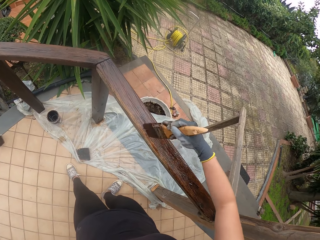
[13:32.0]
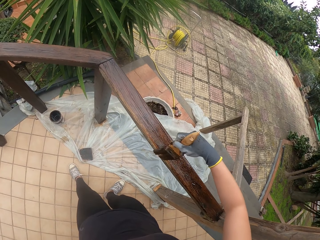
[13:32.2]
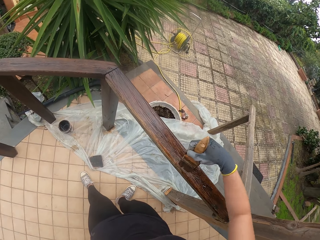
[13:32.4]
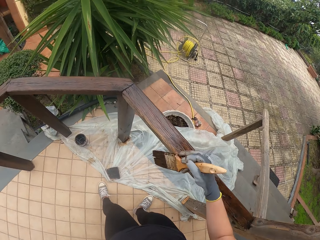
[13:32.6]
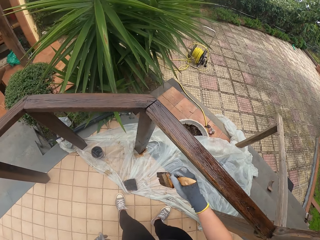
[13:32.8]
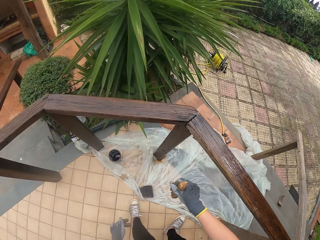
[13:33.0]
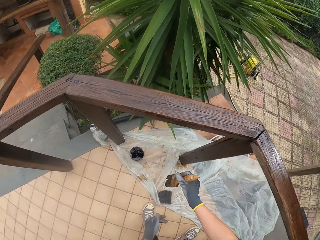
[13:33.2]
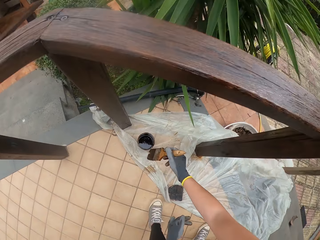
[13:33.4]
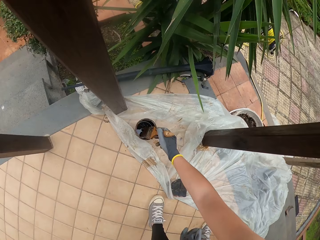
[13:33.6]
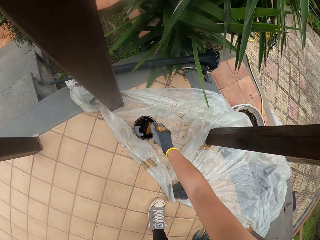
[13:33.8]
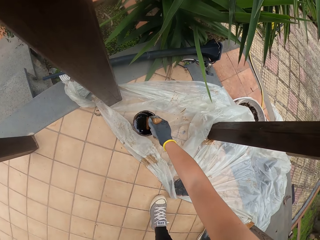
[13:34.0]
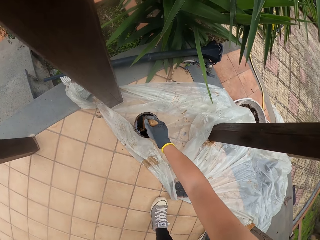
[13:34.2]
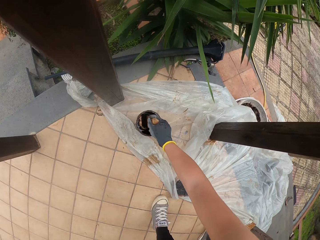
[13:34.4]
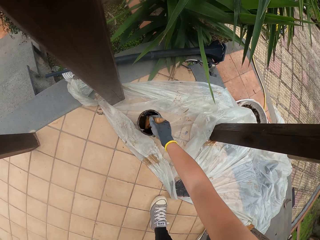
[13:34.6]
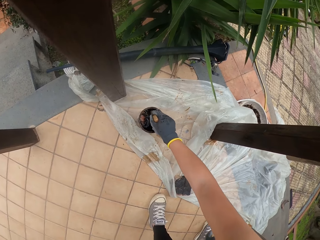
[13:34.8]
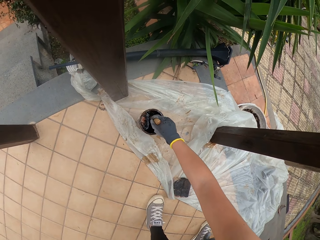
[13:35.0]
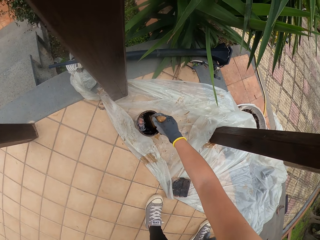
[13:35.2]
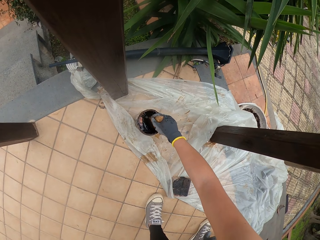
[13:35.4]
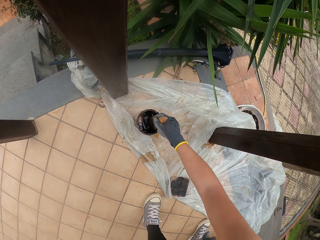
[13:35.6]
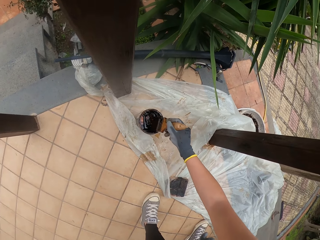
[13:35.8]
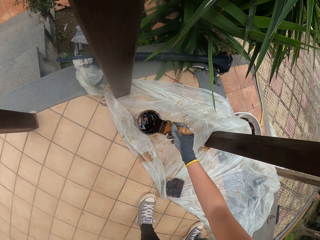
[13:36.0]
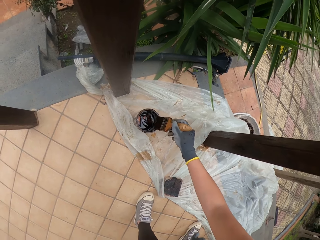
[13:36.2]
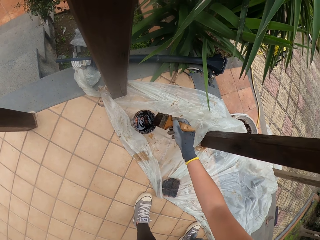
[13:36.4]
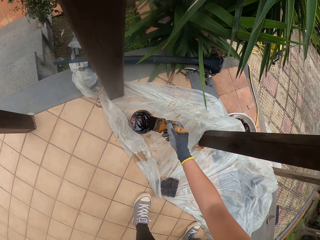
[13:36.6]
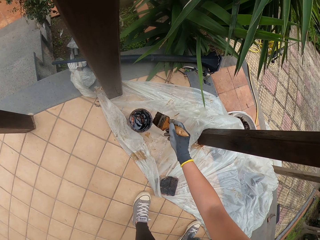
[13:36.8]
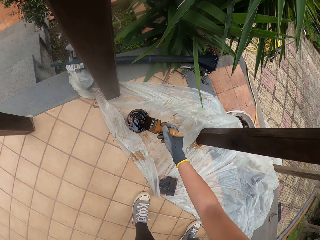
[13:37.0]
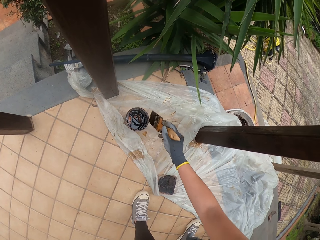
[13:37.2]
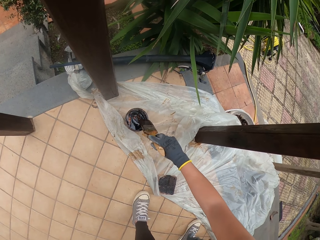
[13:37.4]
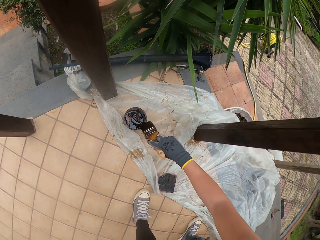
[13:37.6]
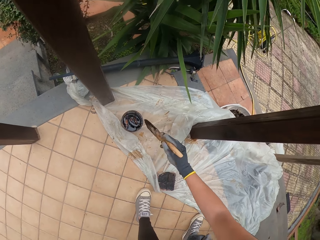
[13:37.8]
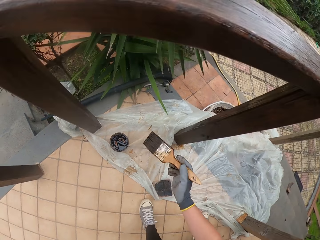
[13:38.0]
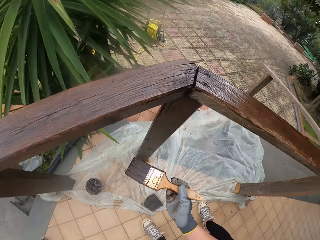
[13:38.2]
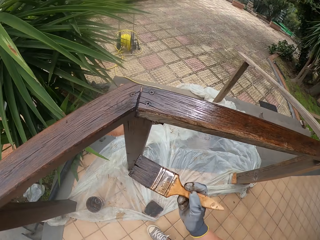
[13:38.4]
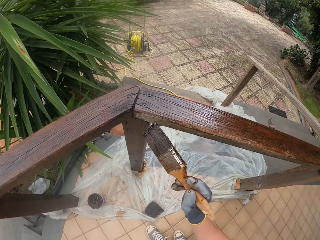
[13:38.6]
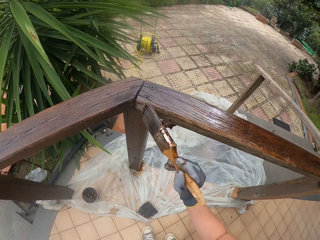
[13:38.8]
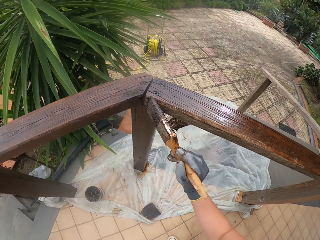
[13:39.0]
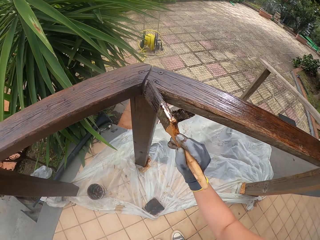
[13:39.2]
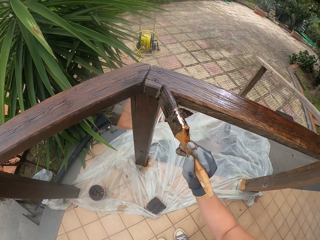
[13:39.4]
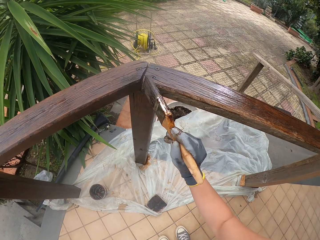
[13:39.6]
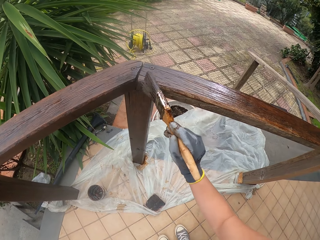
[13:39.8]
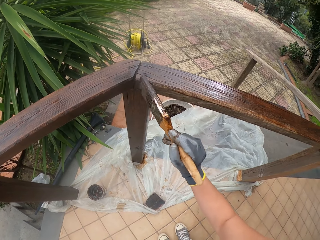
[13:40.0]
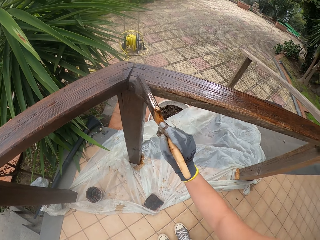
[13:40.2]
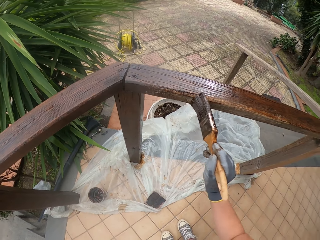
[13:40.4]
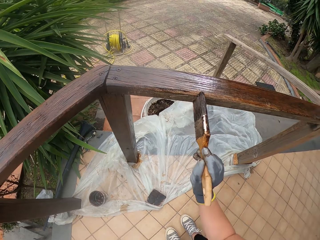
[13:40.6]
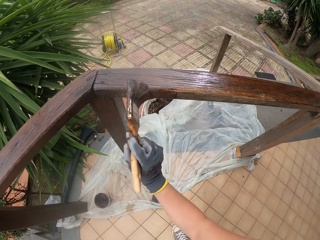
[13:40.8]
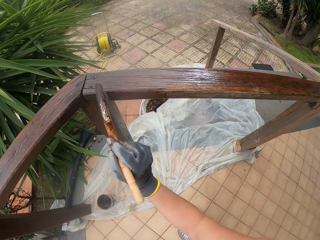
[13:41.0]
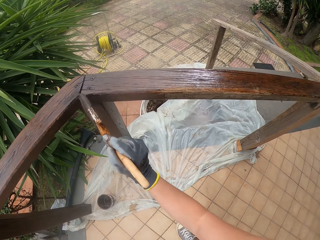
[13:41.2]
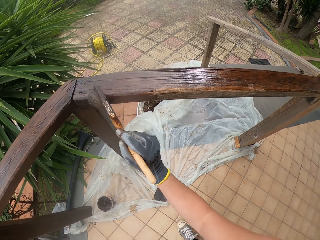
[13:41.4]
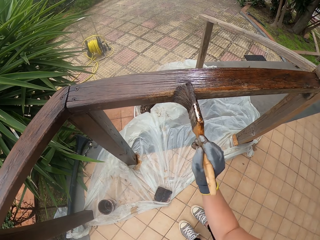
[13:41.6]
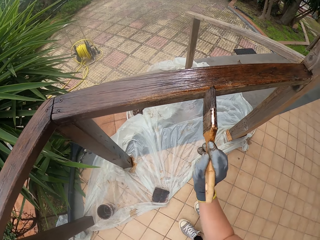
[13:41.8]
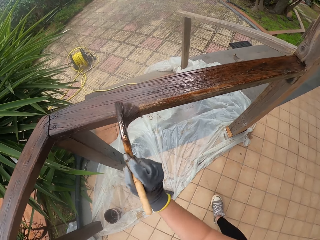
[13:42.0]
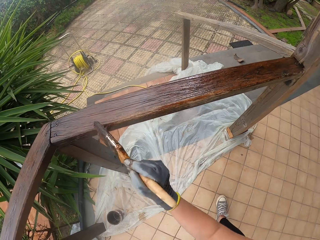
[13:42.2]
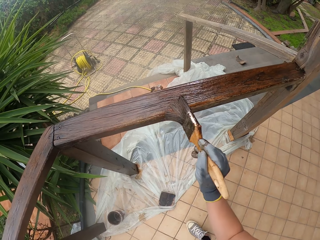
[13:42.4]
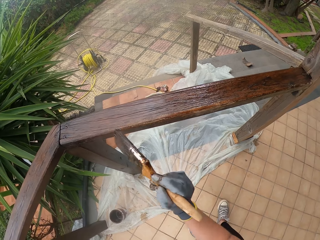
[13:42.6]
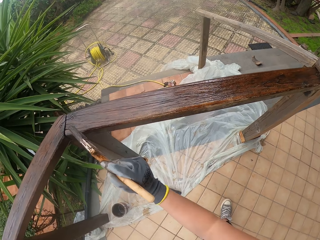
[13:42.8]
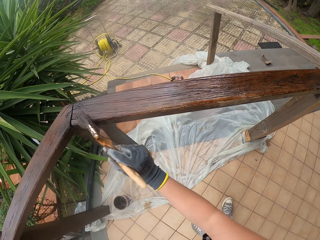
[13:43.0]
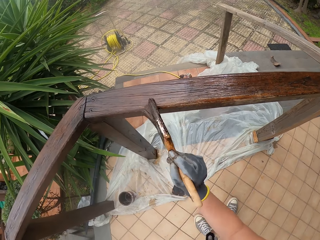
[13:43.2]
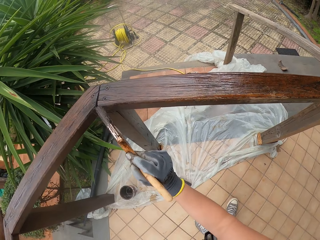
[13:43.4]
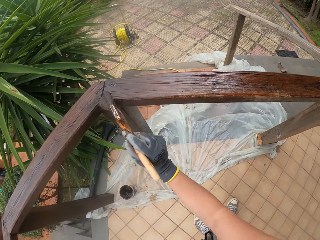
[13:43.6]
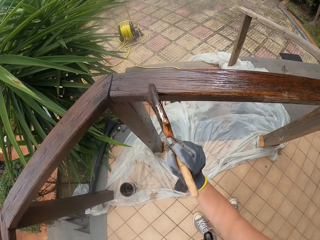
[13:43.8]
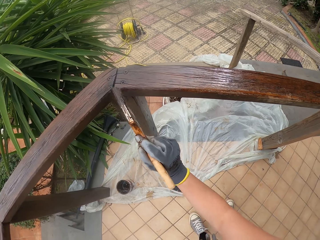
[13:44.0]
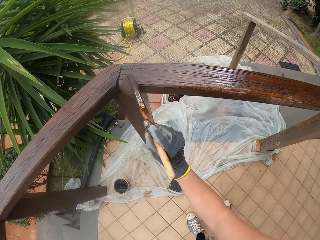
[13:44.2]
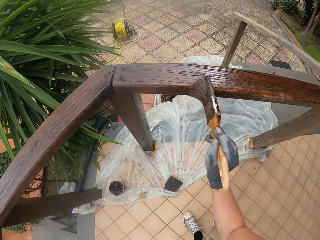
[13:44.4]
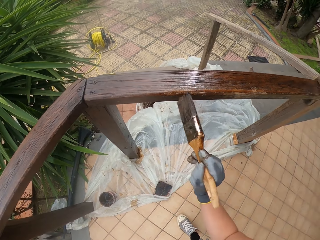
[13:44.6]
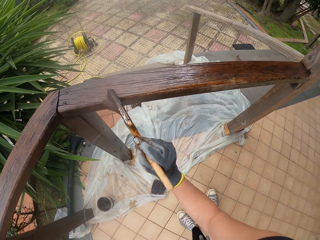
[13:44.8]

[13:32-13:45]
The camera wearer dips the paint brush into the paint. They wipe the paint brush. They paint the post. They paint the wooden railings.

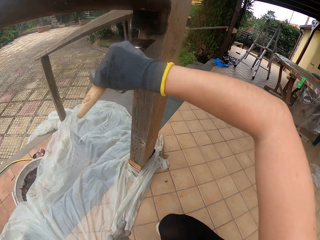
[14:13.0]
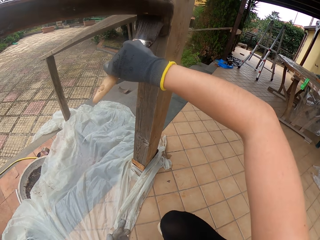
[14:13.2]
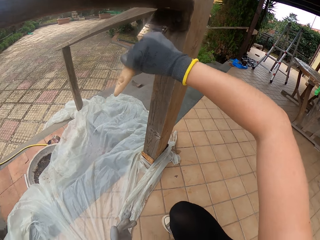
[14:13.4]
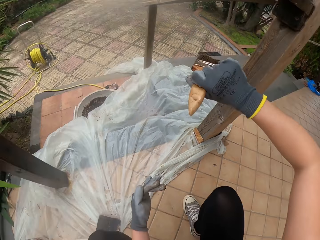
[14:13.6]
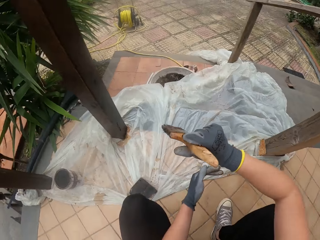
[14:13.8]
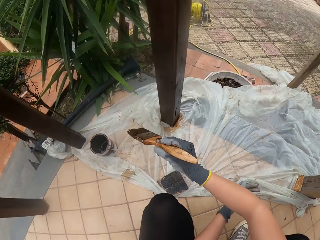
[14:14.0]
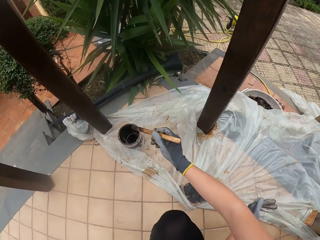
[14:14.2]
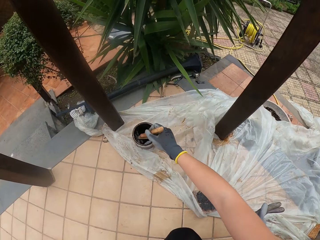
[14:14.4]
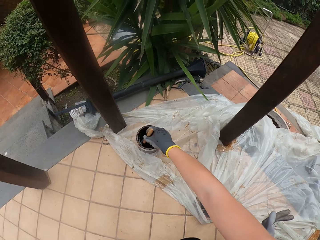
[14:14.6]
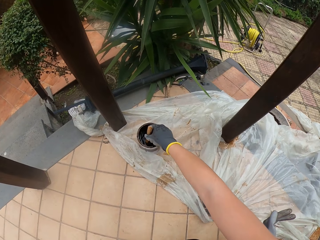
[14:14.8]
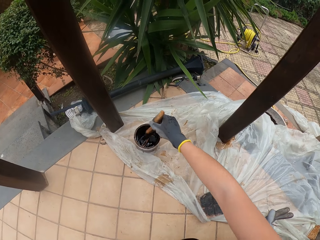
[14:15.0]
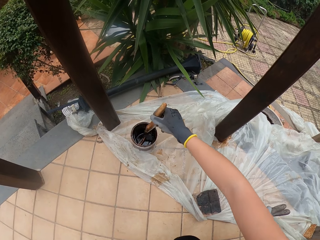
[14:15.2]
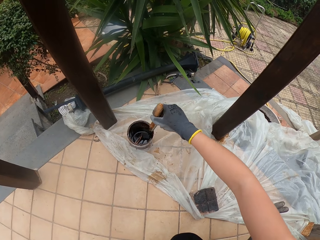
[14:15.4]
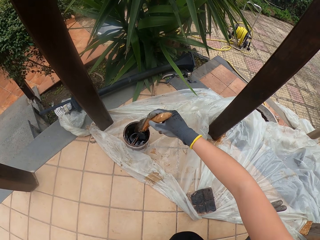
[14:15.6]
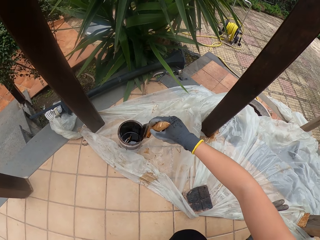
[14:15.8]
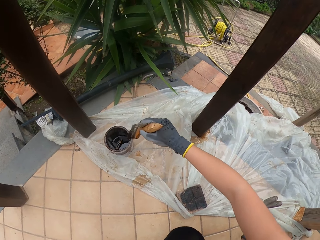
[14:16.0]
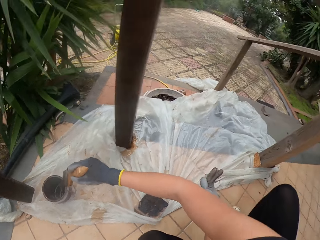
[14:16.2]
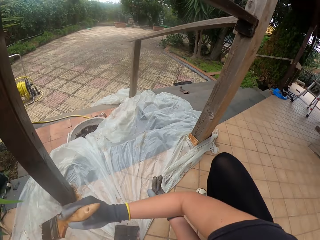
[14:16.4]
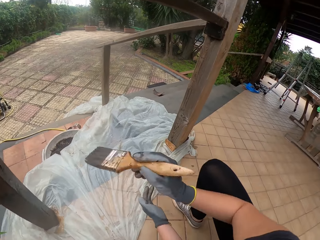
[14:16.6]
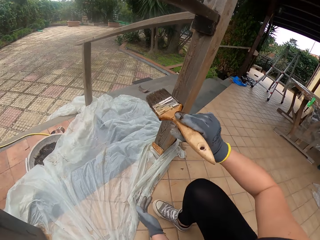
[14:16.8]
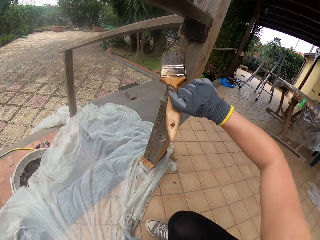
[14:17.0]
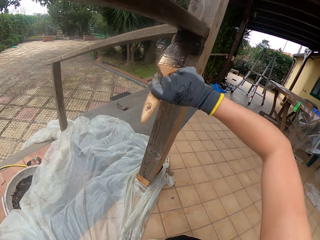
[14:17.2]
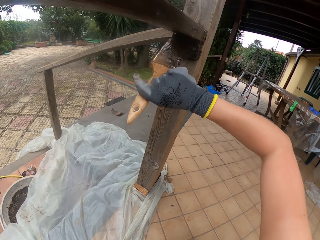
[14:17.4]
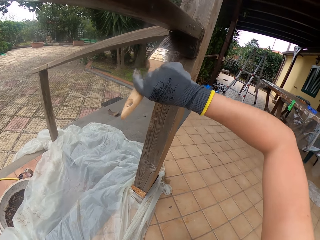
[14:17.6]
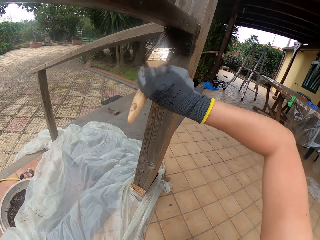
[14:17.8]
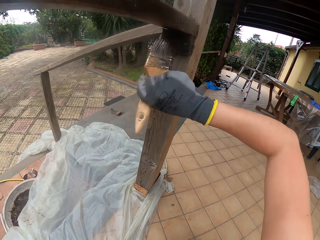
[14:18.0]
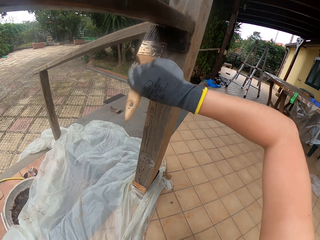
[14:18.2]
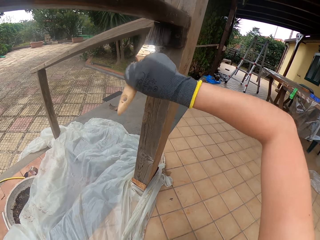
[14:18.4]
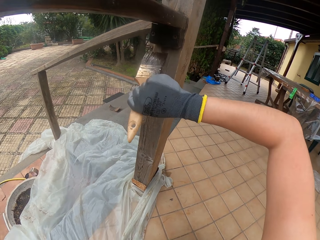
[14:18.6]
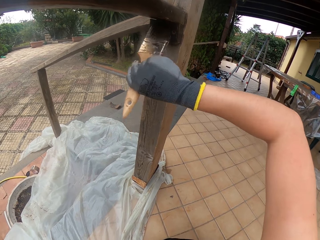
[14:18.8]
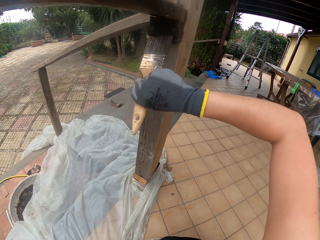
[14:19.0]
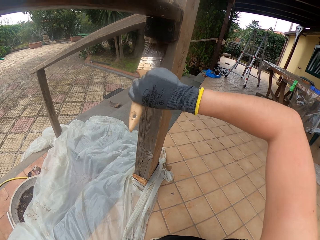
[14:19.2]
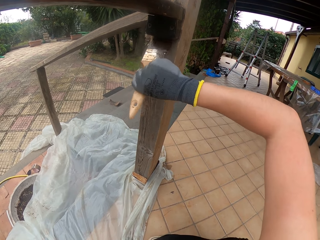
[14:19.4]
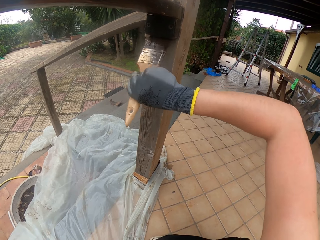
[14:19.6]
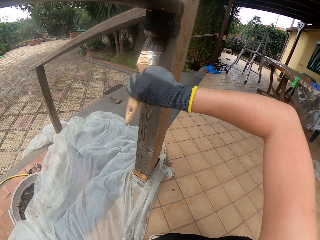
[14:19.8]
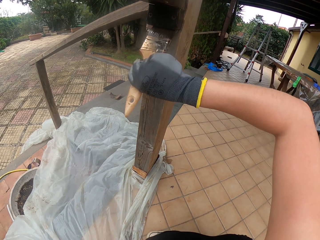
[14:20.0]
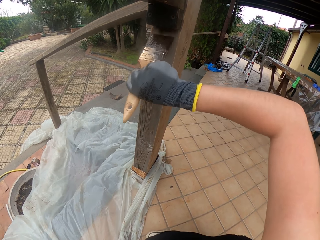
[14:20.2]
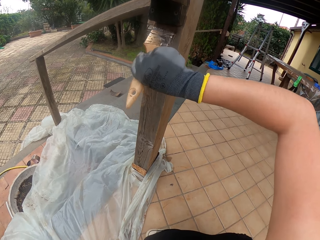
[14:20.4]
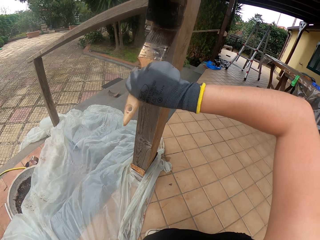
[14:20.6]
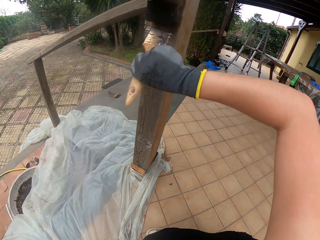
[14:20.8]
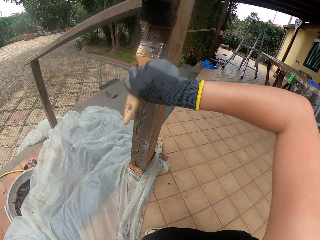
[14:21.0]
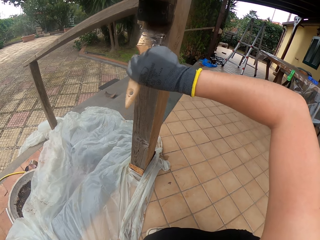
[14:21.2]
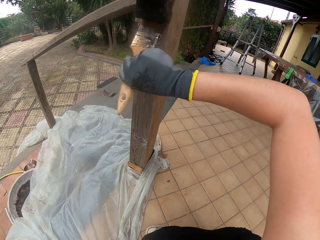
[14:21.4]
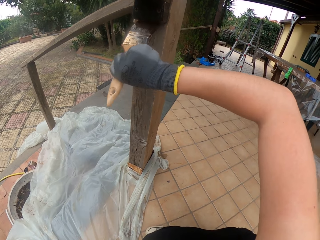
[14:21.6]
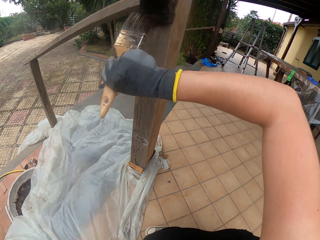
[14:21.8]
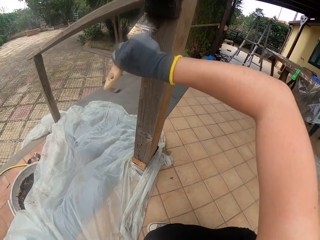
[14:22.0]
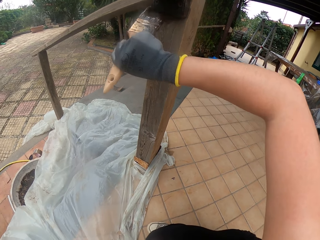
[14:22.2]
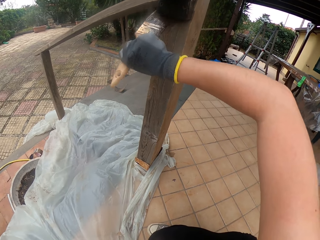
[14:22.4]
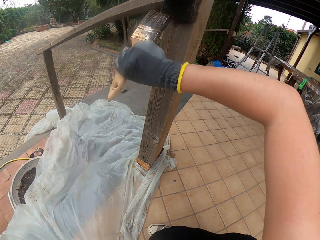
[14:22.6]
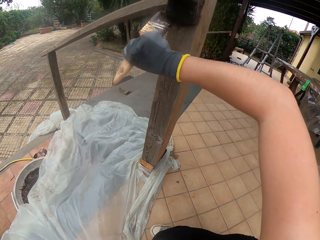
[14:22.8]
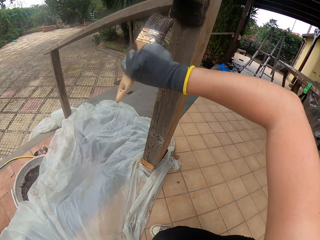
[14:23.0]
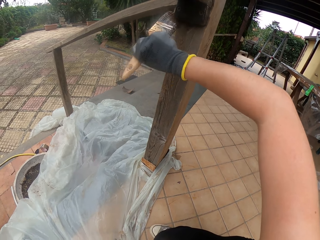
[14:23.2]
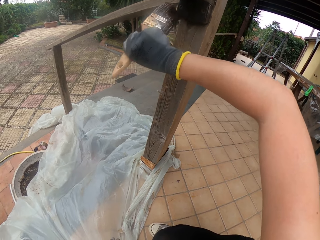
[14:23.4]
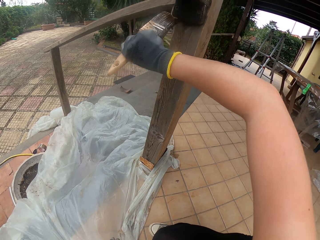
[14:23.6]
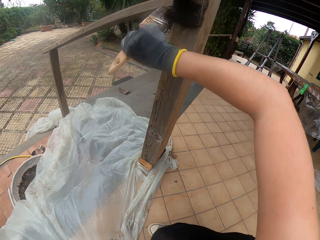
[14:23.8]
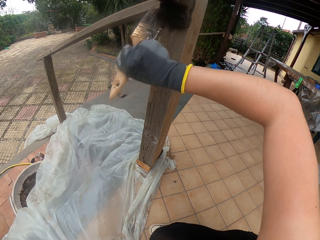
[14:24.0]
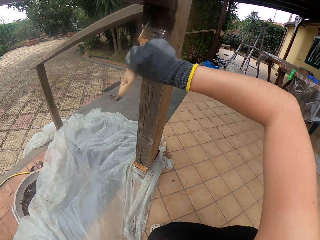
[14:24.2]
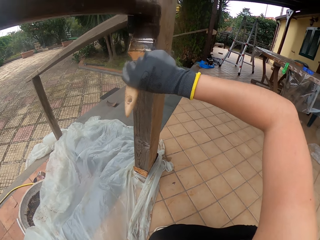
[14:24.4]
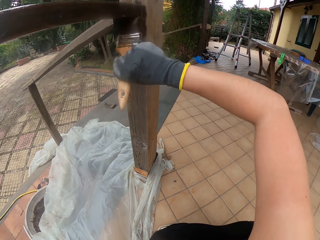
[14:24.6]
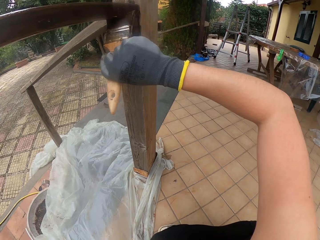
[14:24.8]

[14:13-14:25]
The camera wearer dips the brush in the paint container. They wipe the brush on the paint container. They paint the post. They paint the wooden rail with the paint brush.
